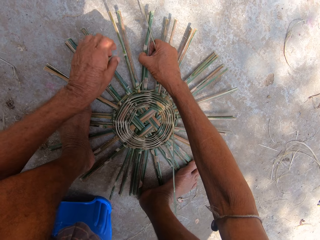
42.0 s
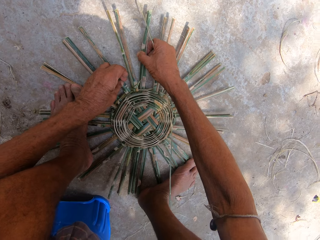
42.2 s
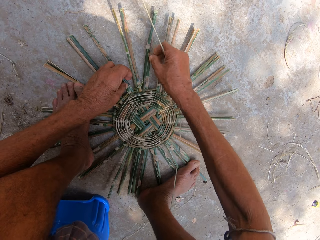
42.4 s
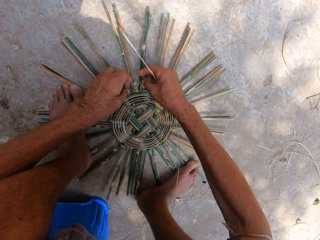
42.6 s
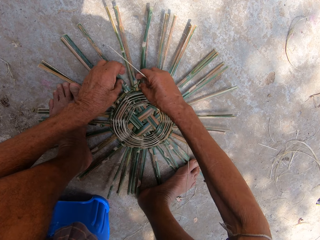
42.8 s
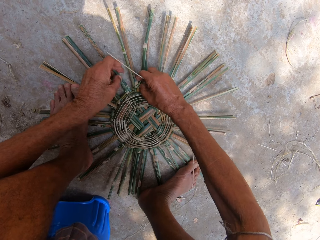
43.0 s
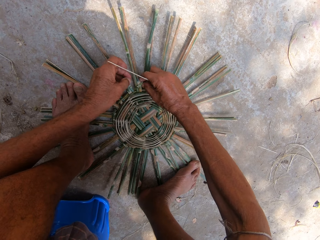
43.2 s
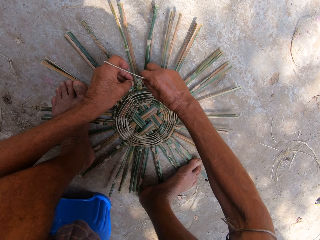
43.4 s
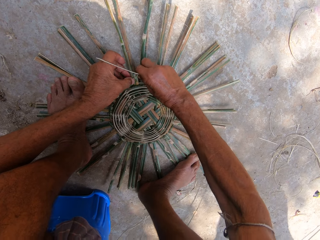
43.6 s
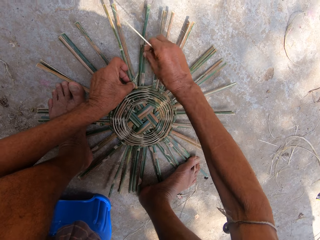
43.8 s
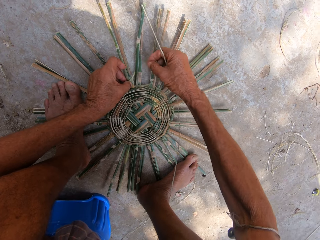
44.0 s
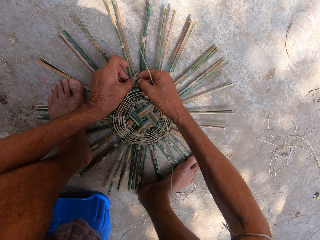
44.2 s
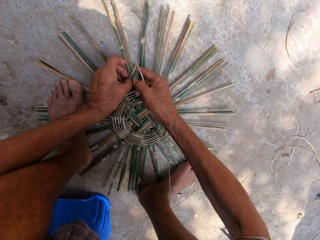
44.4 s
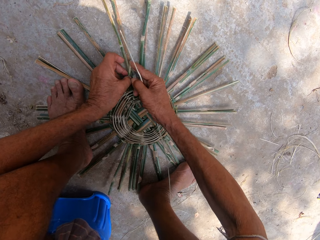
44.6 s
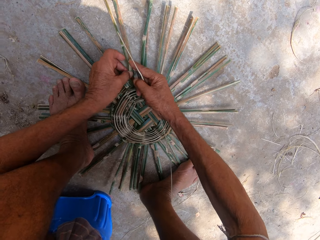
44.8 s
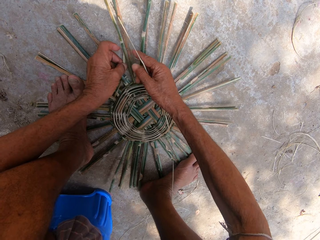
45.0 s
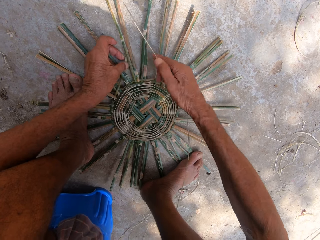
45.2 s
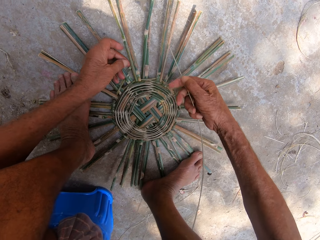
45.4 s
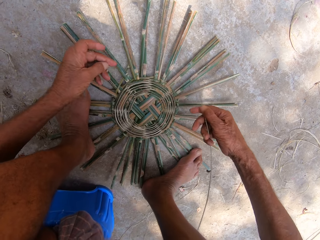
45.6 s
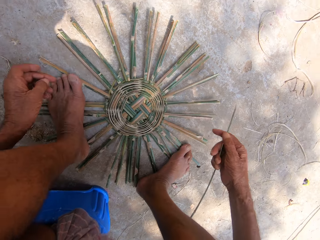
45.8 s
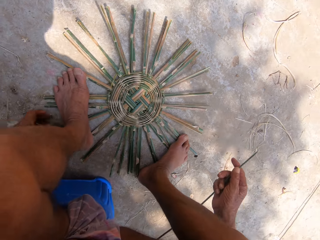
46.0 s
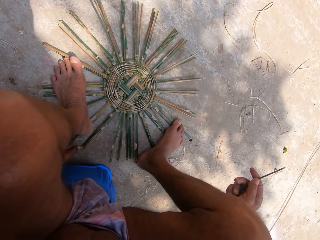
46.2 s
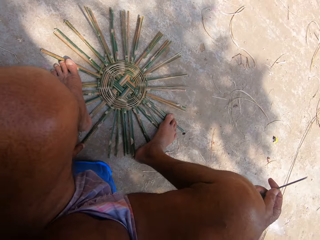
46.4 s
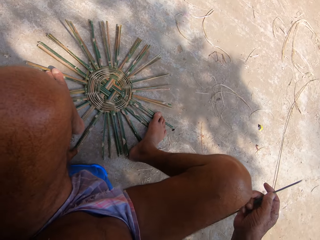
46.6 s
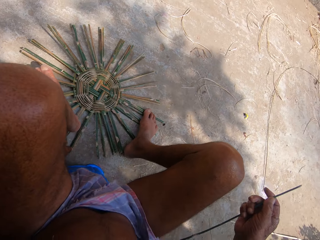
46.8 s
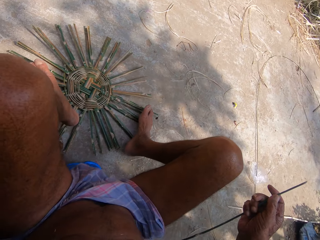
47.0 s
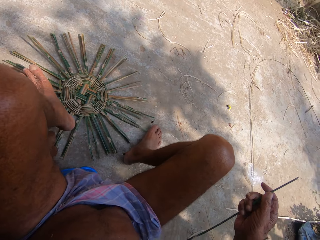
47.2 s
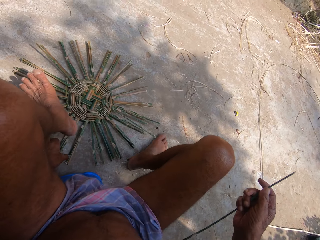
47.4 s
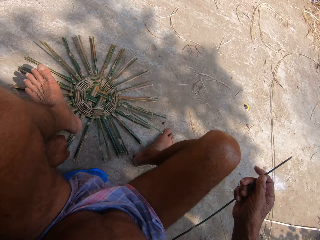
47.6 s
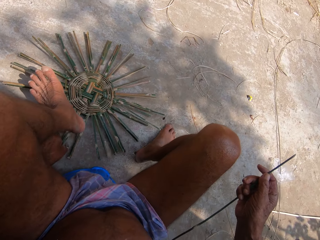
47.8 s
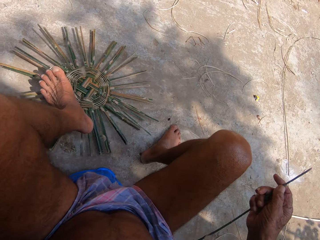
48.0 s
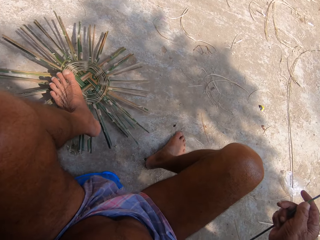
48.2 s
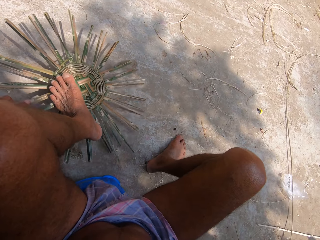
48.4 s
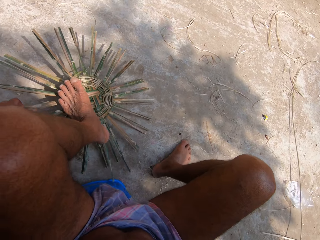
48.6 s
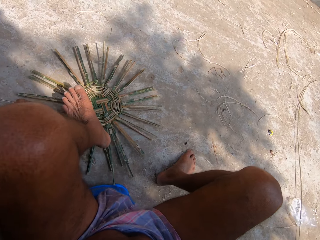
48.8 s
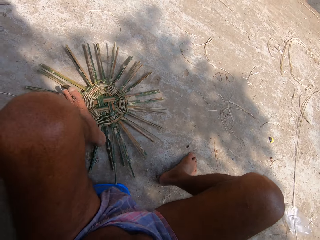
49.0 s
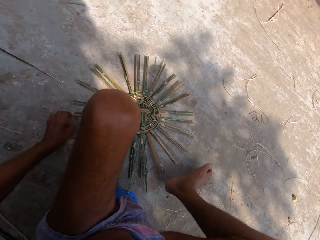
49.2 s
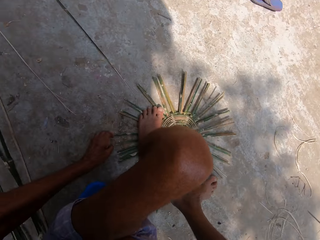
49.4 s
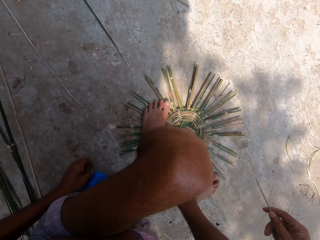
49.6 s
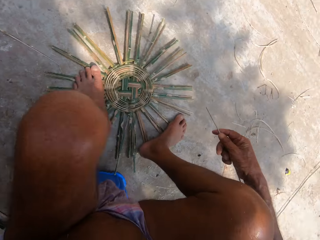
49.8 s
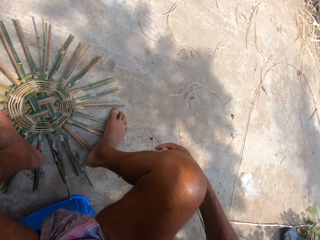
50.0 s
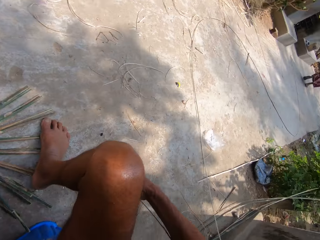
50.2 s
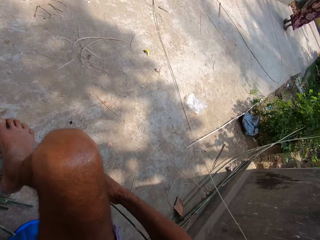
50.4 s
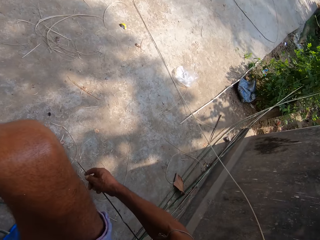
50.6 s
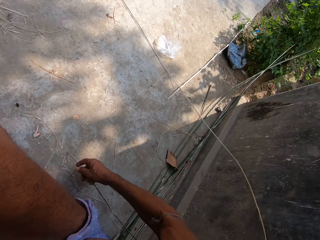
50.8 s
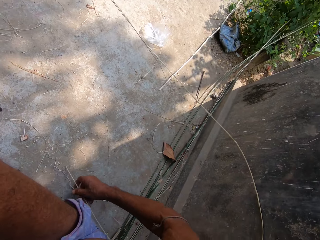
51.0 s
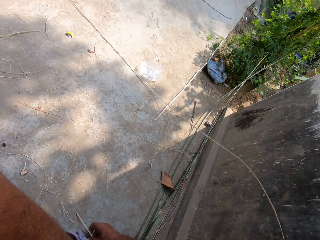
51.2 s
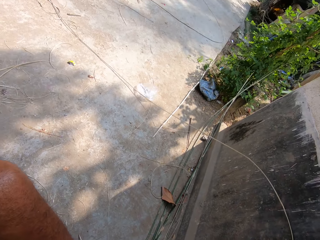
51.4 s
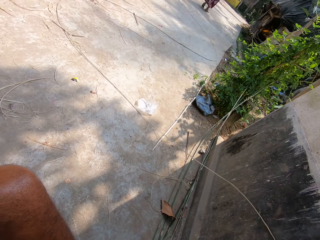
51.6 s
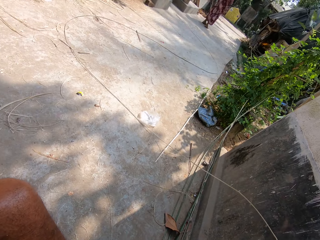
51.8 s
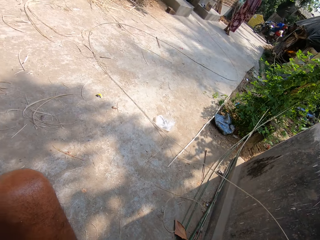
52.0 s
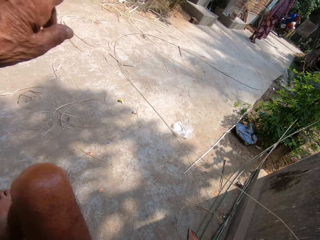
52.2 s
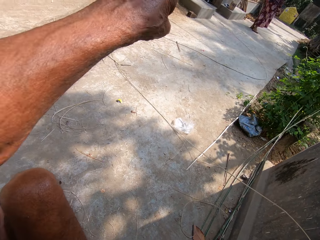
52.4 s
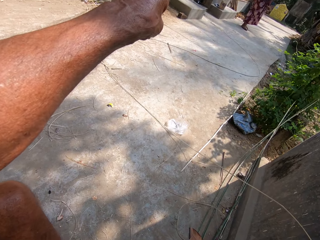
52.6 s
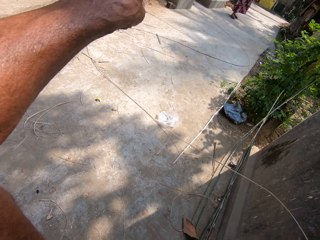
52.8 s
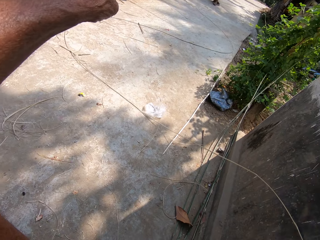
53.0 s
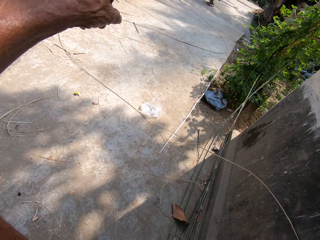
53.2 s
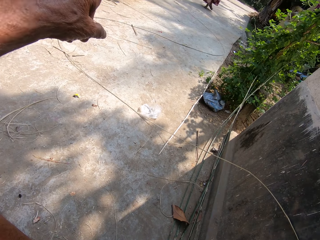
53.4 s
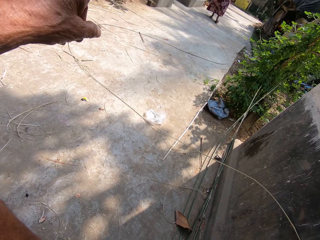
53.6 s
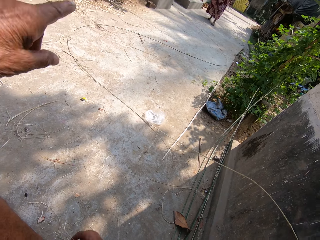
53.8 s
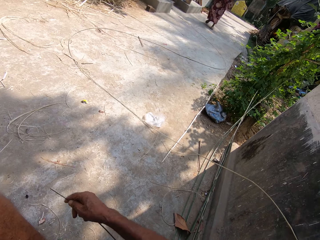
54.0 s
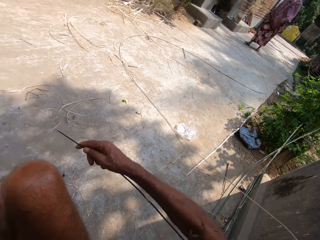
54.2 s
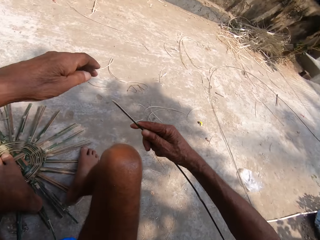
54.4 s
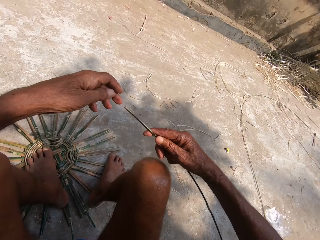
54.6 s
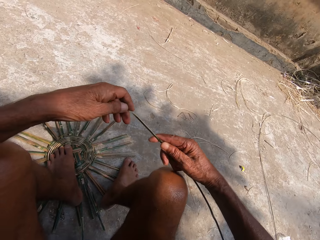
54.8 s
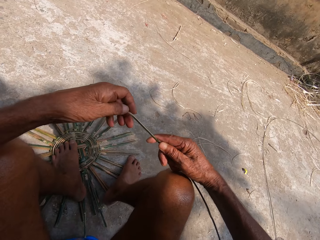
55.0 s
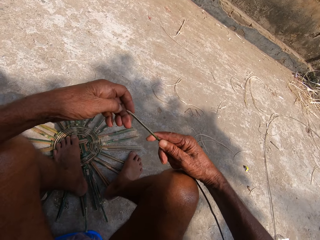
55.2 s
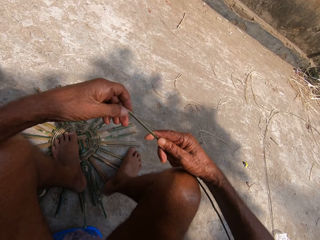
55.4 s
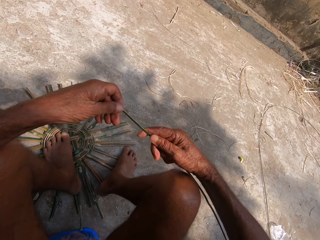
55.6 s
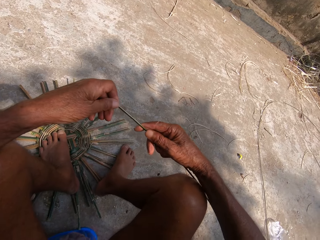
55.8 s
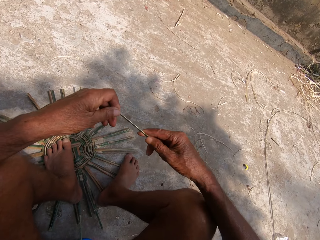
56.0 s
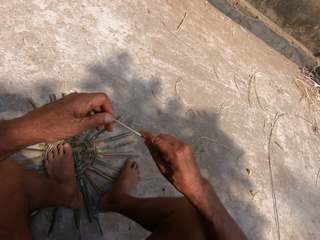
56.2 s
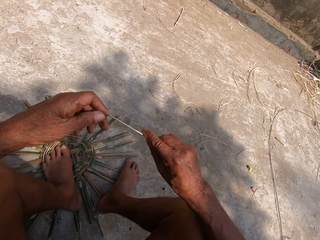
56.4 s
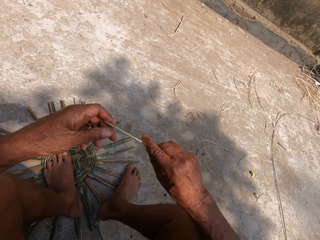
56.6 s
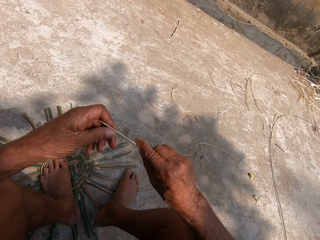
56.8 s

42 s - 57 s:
The camera wearer removes something. He looks at something. He adjusts the basket frame on the ground with his left hand. He moves something. He adjusts both legs on the basket frame on the ground. He looks around. He adjusts the bamboo strip with both hands.

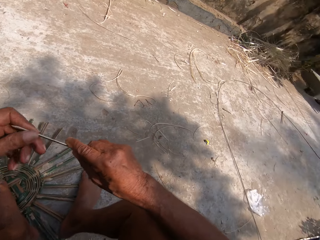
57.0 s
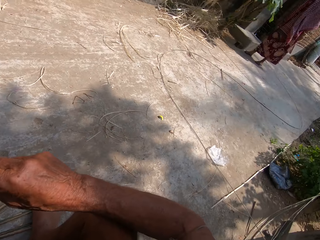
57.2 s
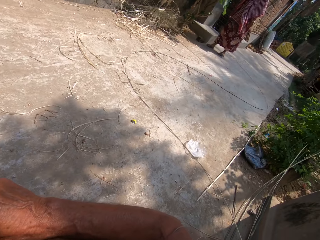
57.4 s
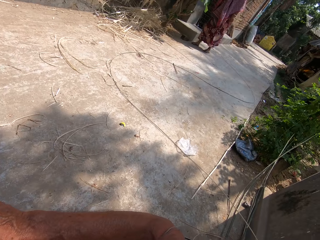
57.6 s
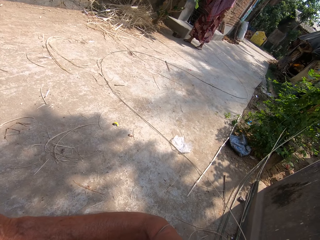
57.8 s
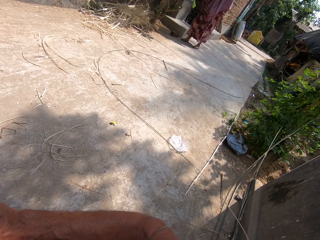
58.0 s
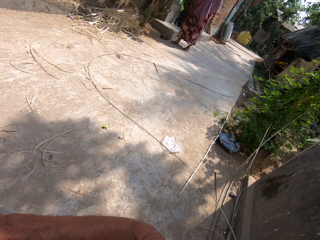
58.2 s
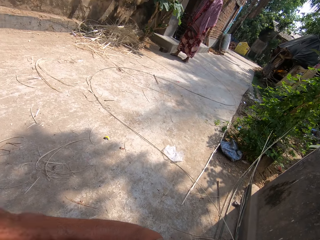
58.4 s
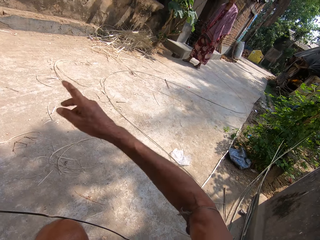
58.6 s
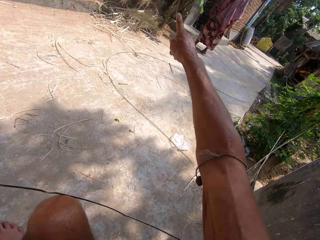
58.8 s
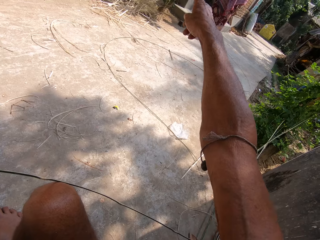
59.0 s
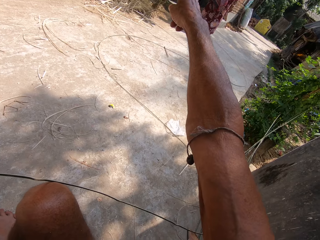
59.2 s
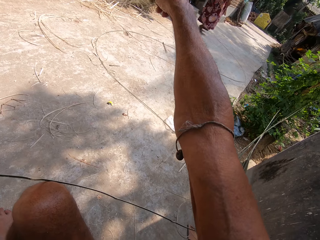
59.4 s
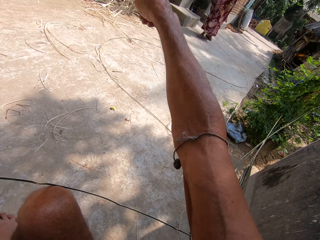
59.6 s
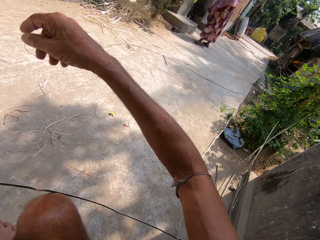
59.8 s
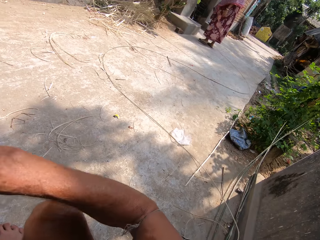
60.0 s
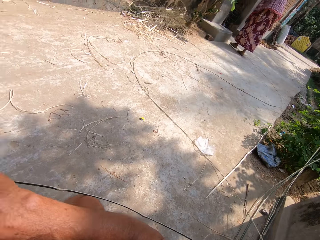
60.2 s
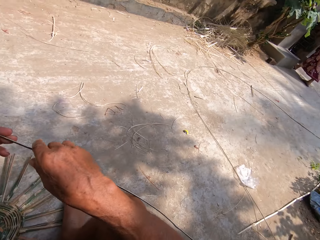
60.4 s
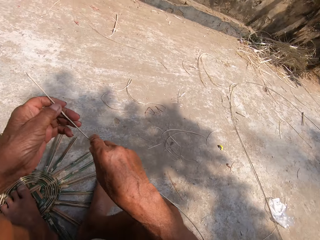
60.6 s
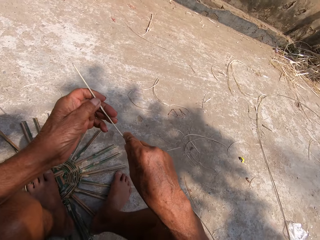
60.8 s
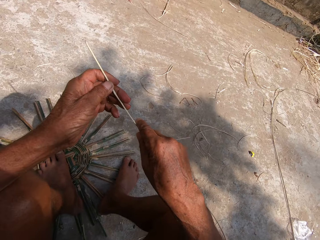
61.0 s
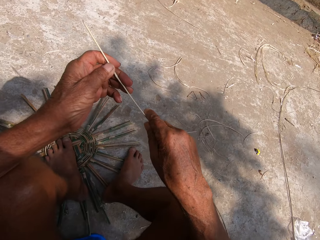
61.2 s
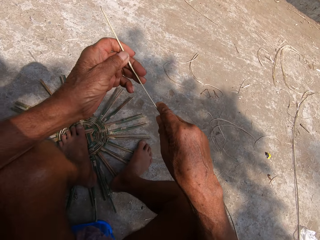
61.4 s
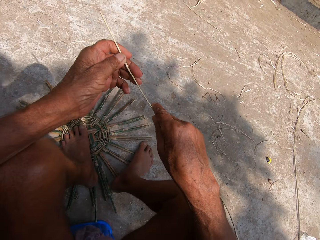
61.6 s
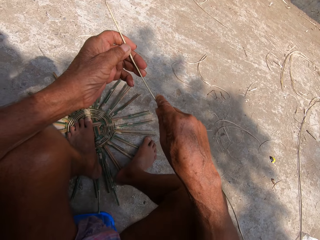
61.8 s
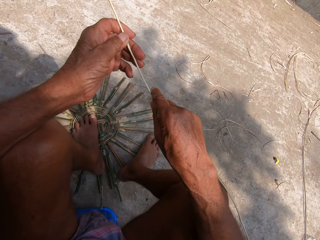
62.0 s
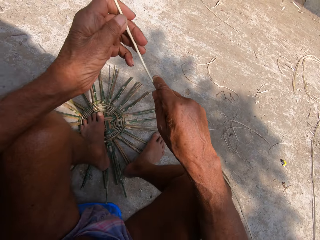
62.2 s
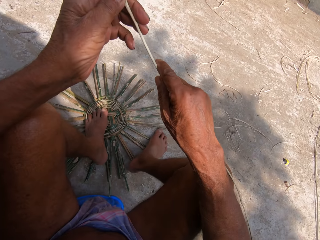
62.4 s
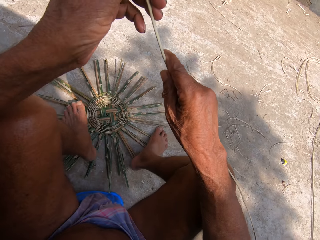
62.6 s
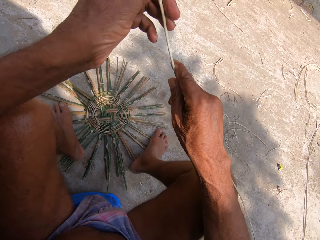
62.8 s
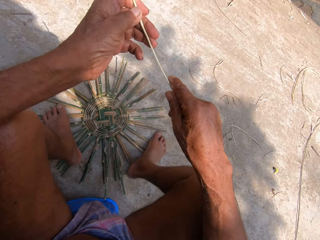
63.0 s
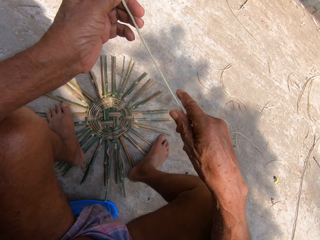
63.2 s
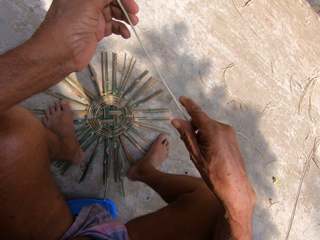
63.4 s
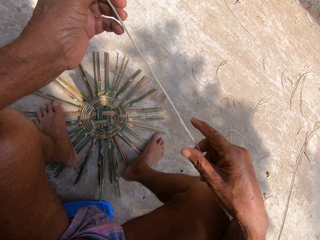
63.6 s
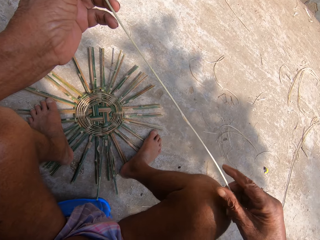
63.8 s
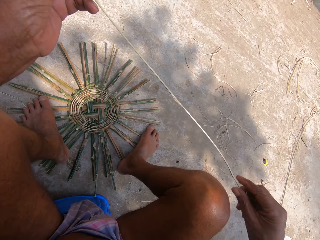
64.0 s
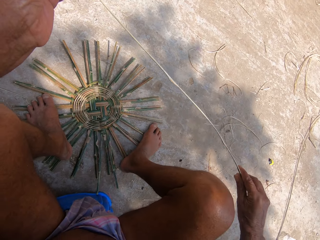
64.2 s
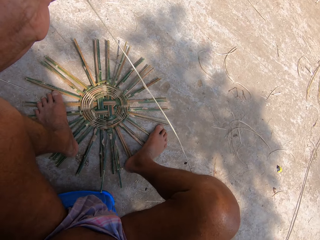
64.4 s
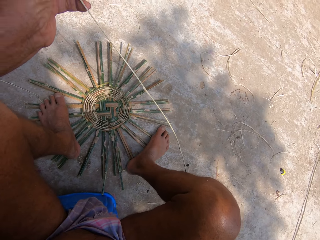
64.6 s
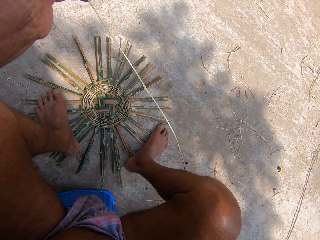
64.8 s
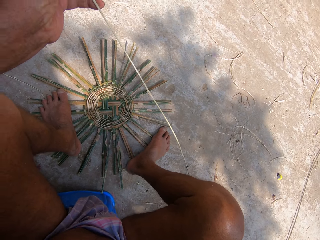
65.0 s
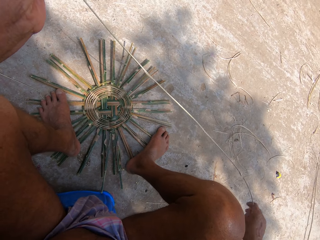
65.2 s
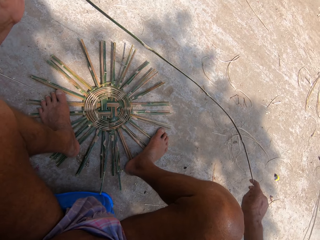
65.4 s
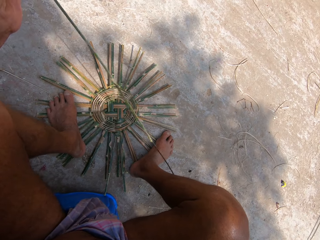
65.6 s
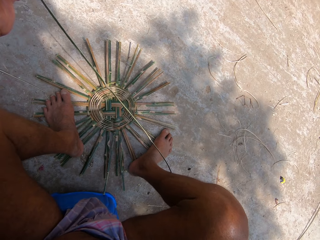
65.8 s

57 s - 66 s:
The camera wearer points at something. They hold the sisal.
